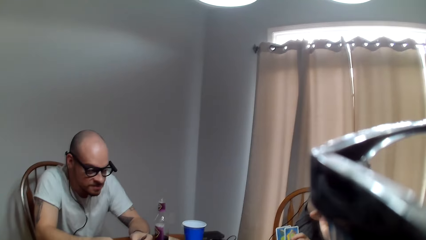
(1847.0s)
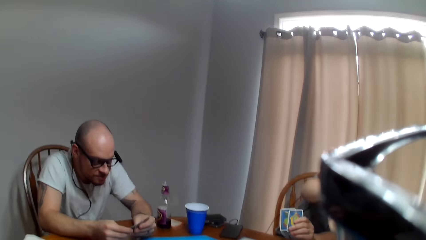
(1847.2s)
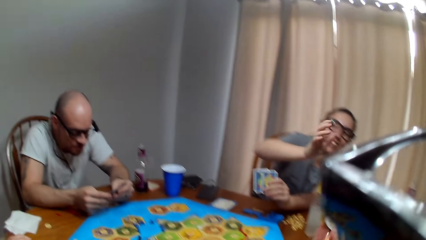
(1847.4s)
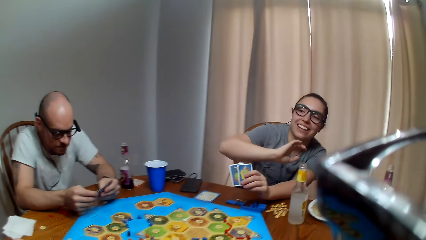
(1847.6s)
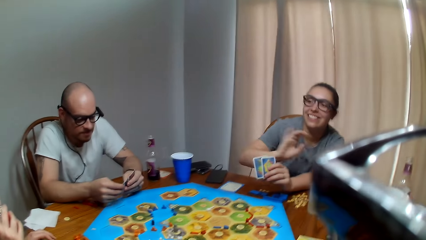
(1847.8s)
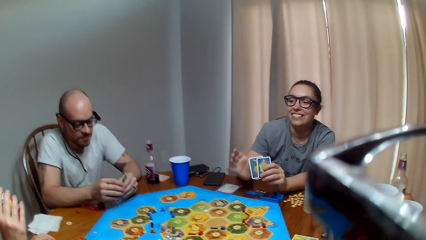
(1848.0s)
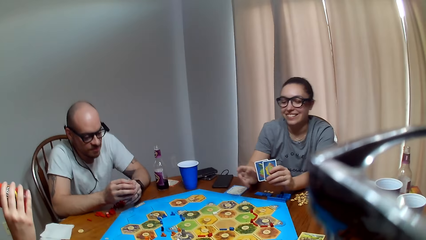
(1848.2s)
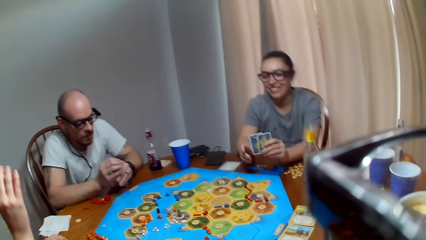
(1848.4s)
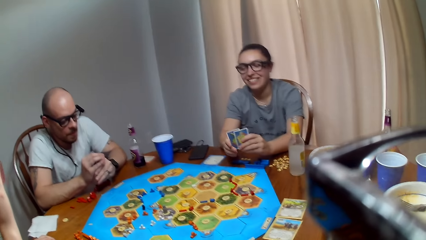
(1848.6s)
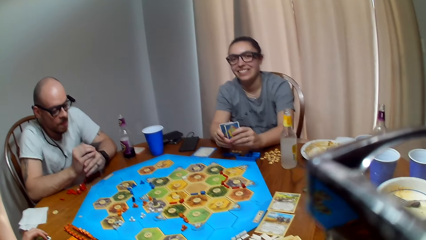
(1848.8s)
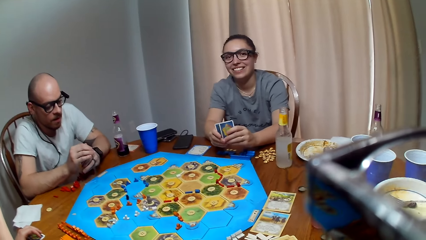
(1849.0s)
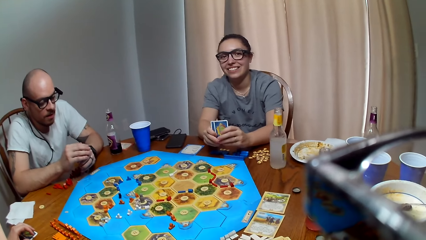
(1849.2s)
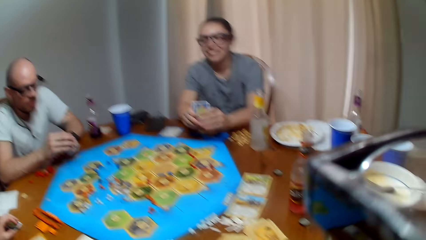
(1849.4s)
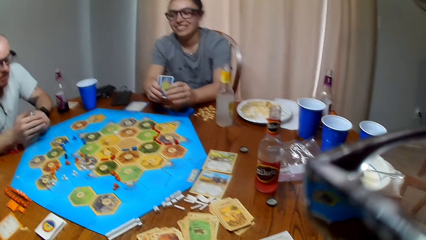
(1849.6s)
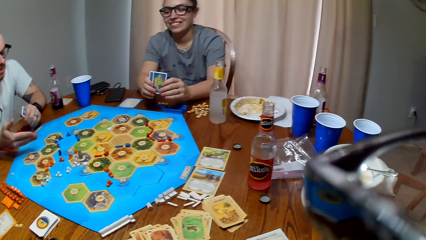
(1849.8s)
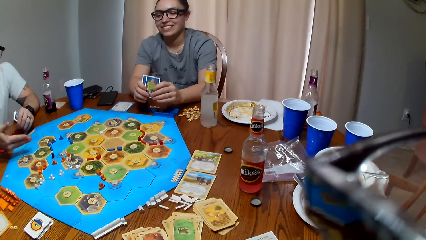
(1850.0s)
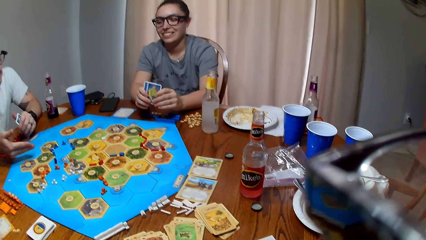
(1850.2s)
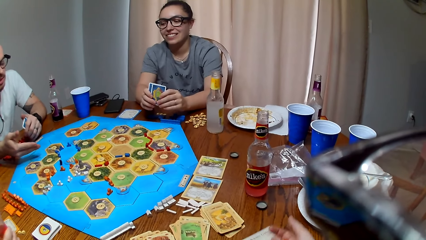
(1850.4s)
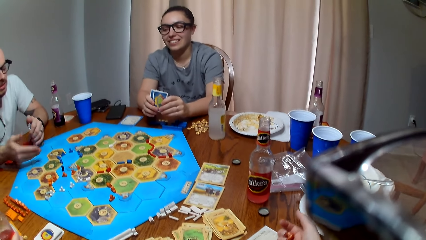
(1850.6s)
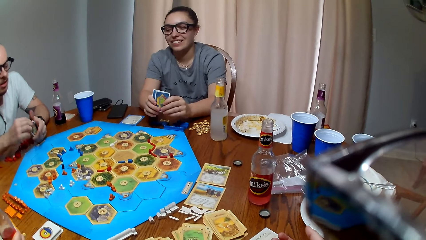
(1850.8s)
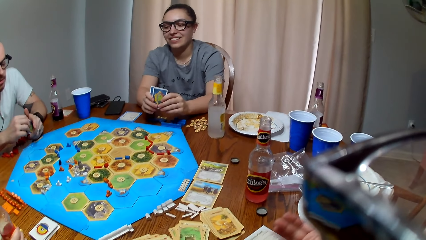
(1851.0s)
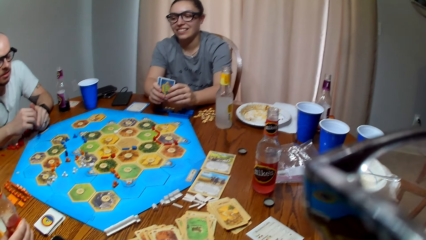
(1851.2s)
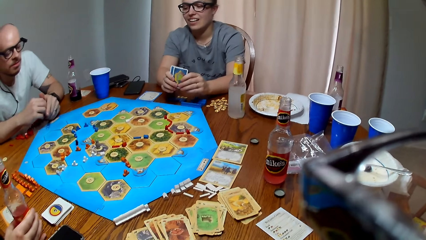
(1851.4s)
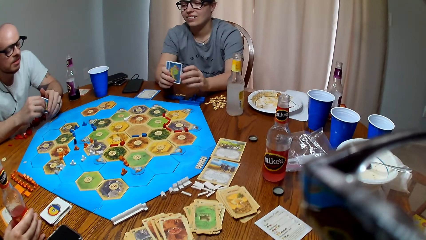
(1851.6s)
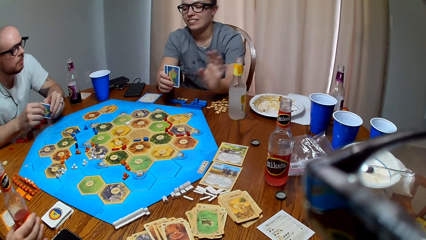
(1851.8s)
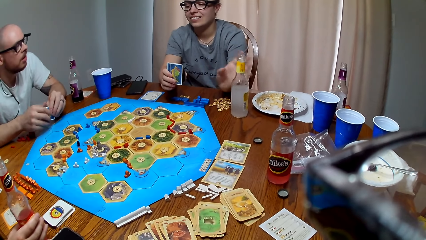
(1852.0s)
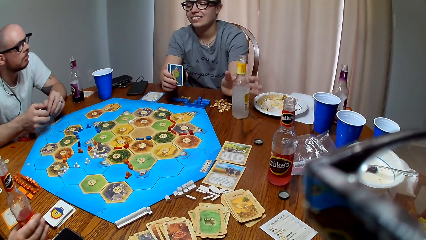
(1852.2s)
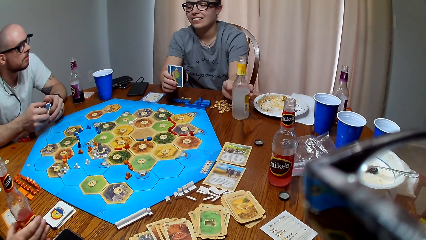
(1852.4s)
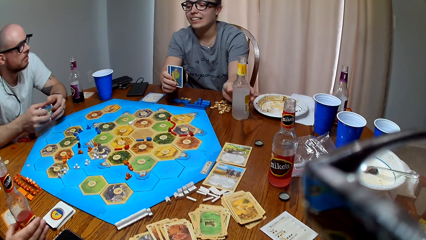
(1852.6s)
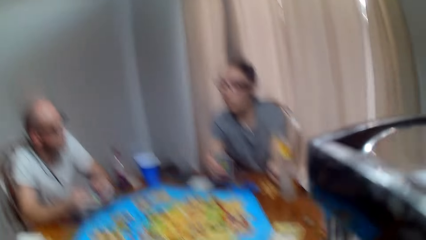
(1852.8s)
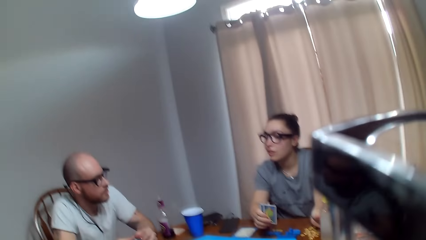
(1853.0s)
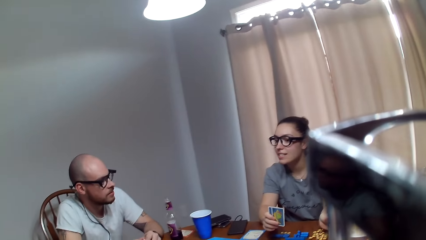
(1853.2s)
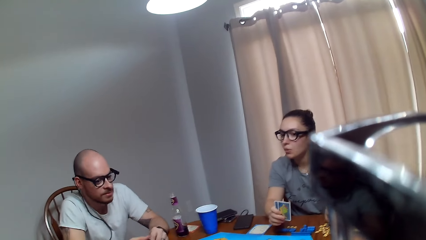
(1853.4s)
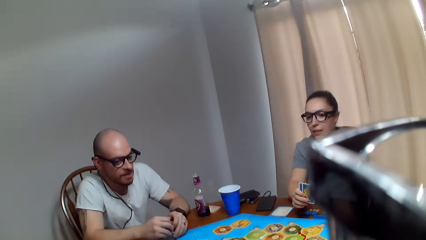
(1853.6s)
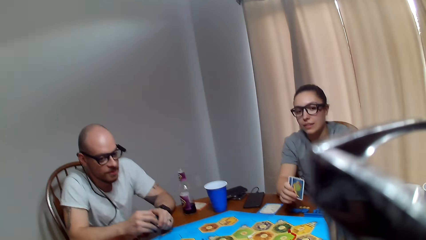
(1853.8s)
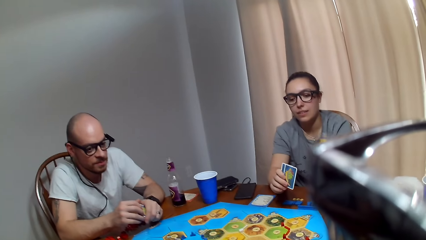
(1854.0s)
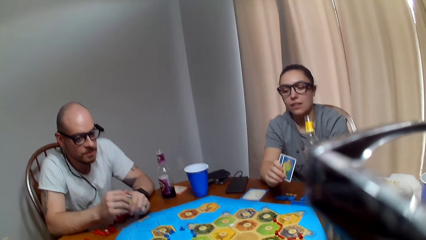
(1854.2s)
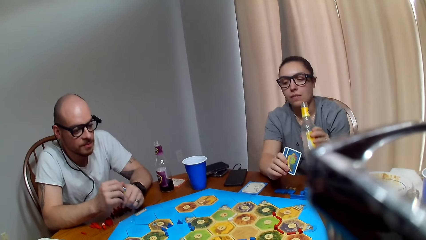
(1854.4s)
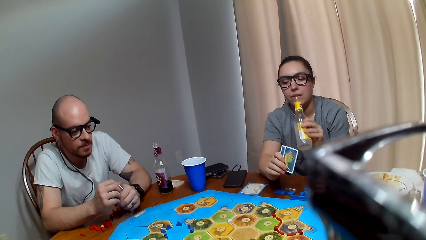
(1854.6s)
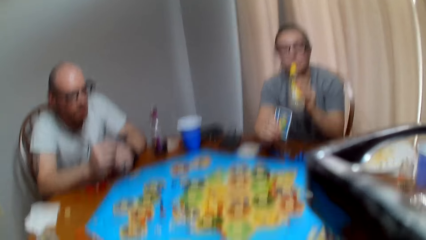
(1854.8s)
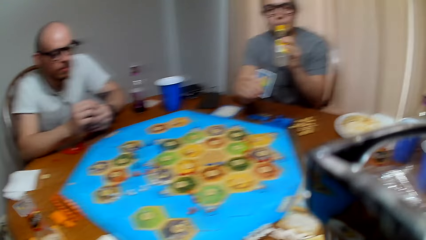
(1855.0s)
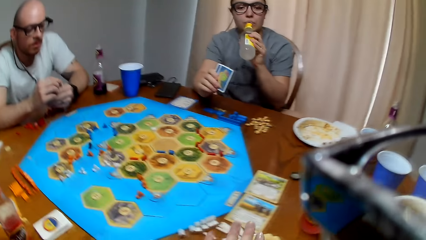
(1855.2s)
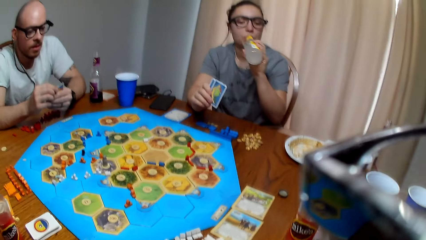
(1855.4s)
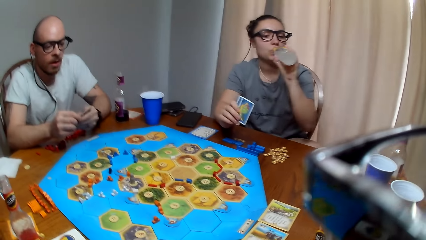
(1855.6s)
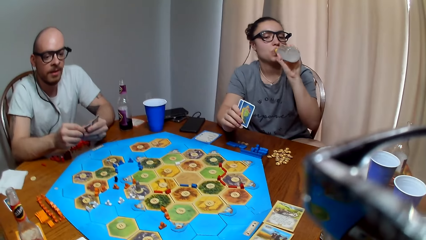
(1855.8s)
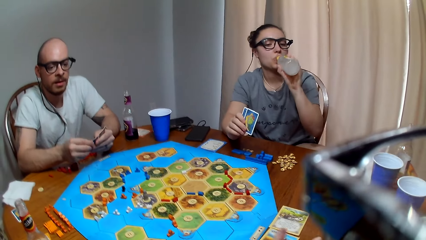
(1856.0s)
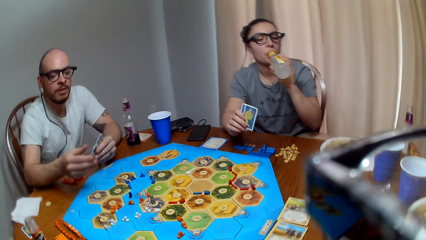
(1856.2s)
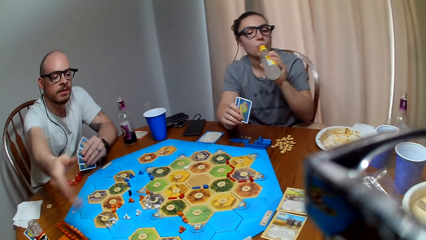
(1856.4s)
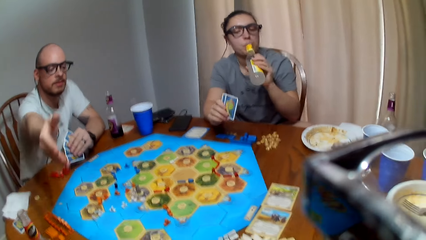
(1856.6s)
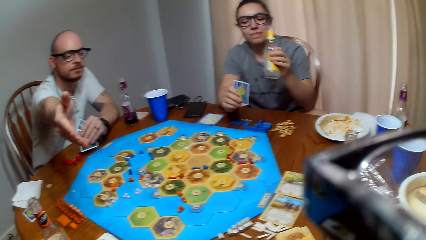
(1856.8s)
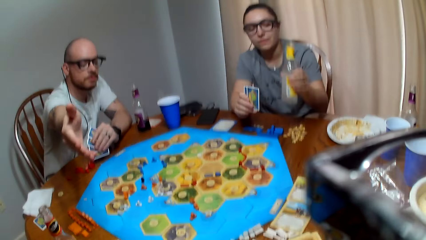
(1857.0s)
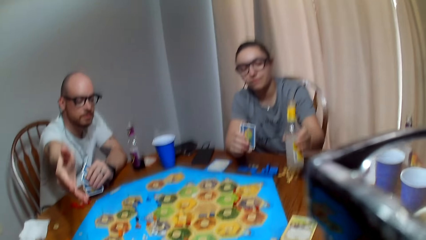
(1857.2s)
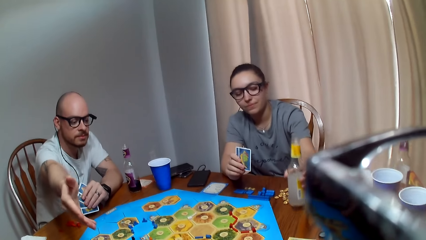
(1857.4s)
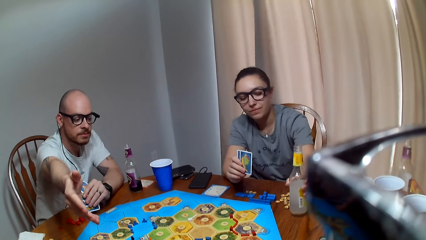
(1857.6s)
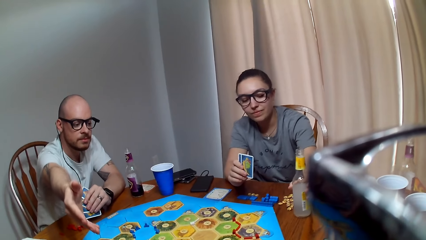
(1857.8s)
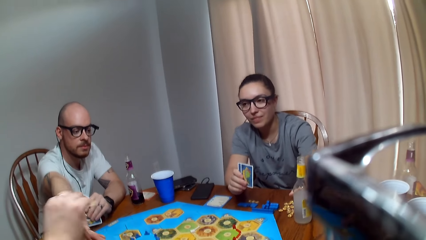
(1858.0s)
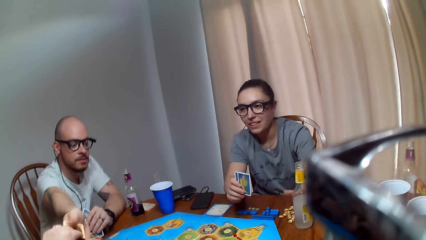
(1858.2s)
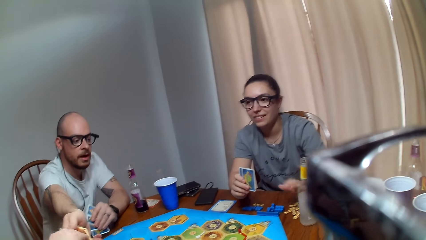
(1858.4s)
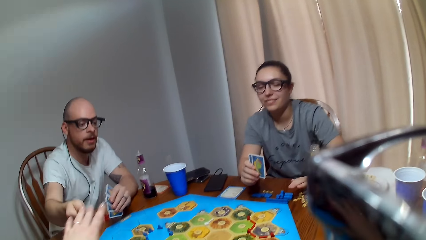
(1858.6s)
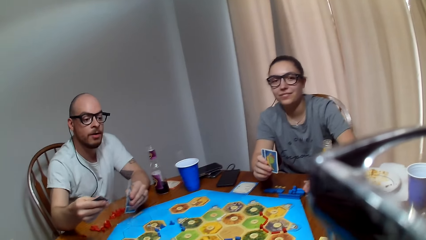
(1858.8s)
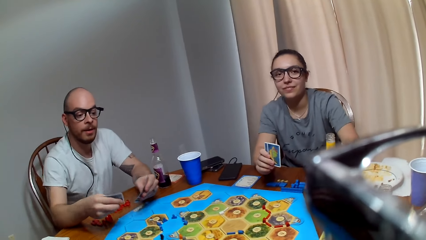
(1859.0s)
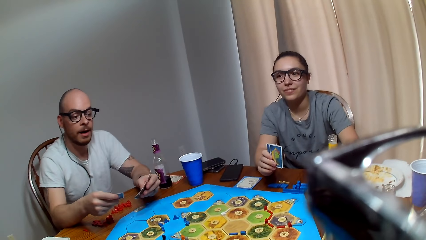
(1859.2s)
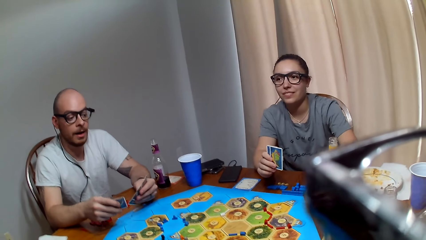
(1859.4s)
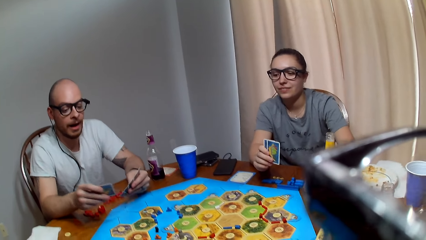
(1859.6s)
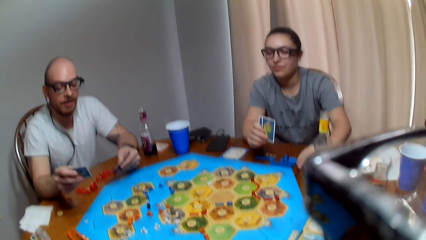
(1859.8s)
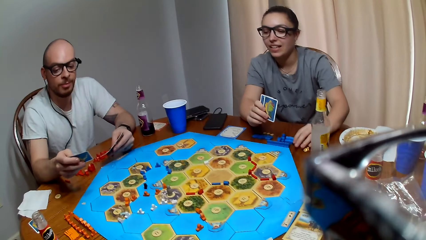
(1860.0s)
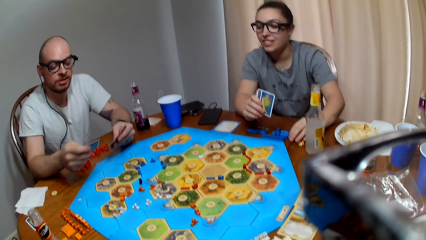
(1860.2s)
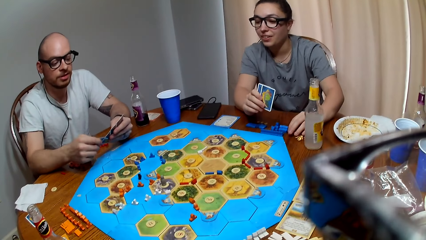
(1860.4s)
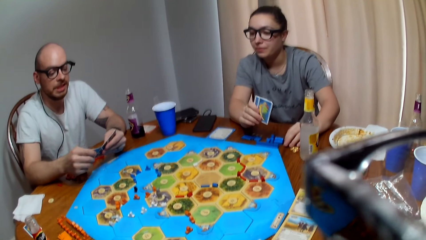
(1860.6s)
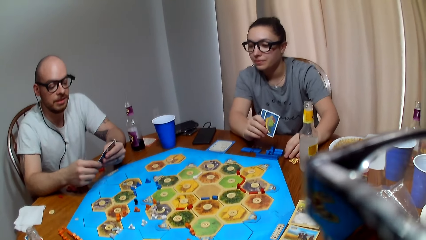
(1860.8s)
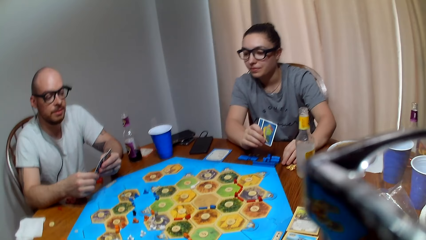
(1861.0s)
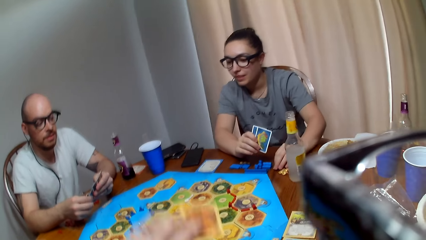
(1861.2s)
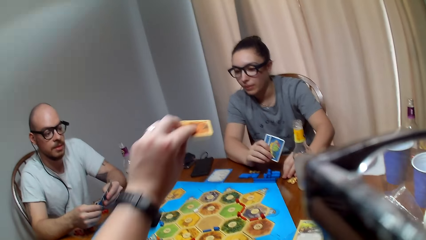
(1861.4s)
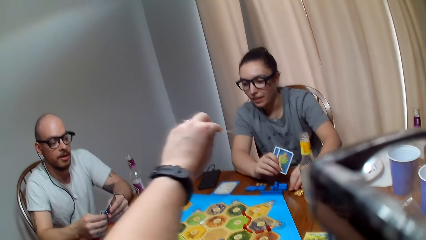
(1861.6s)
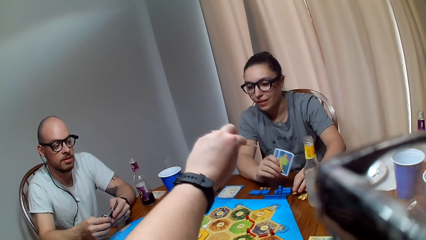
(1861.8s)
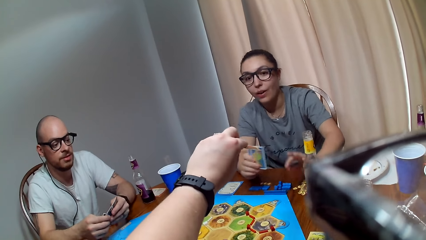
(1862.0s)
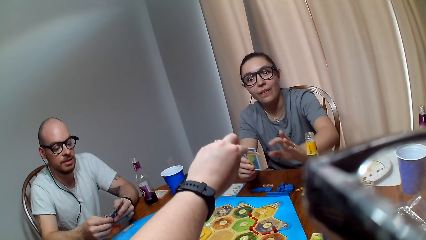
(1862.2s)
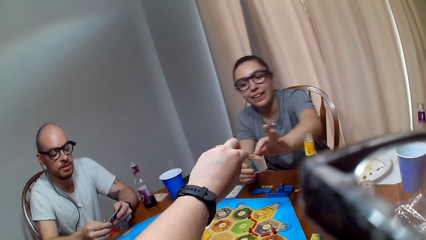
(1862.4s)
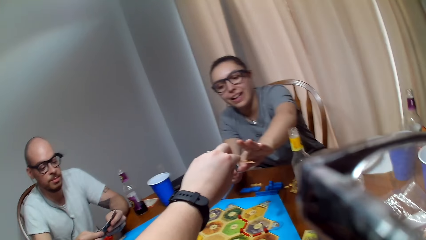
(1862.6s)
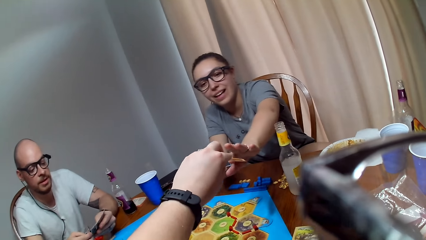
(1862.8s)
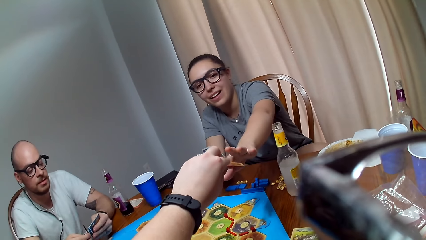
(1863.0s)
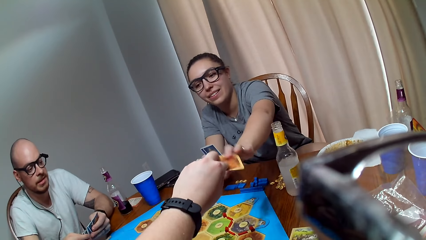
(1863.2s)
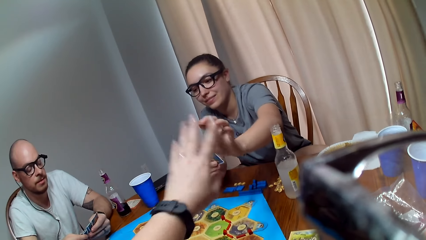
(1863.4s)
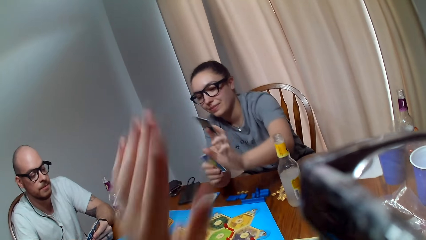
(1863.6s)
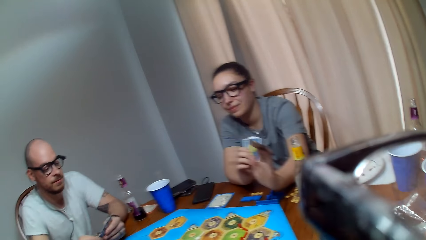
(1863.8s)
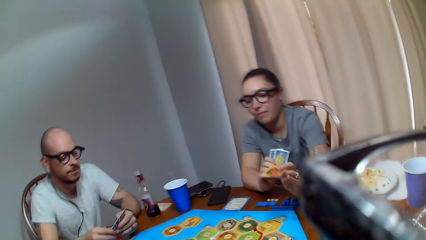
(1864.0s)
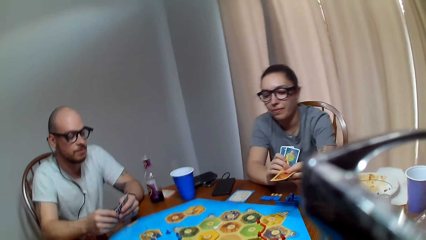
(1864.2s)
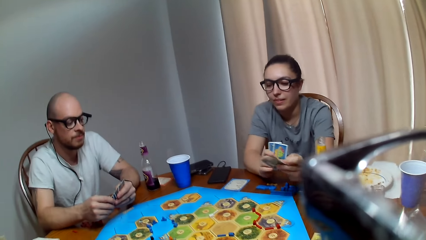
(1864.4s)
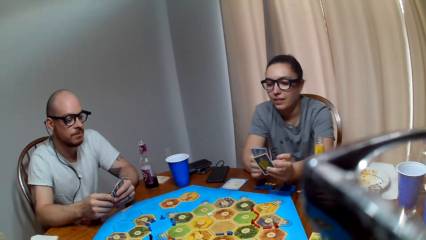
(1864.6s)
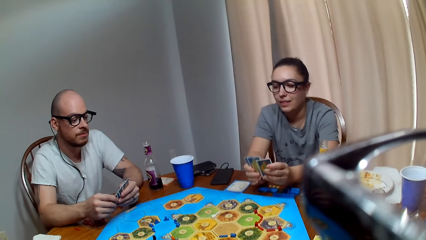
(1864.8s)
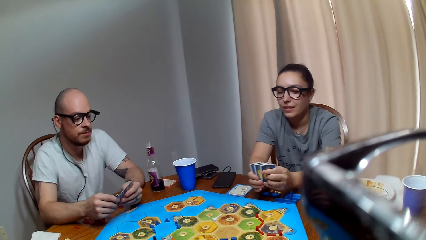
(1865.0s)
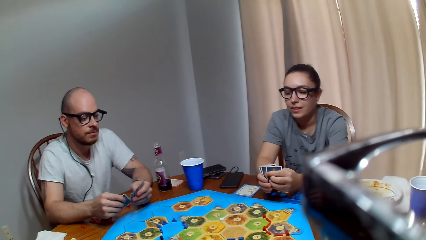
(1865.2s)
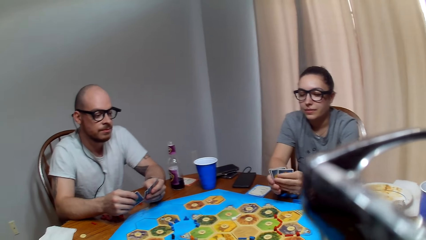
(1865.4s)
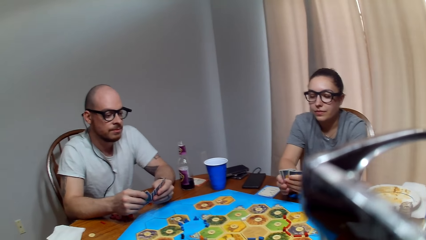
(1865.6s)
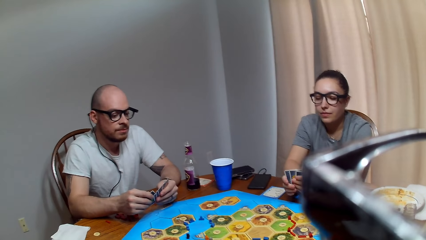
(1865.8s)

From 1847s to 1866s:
A woman passes the dice to the camera wearer. The camera wearer picks the dice from the woman. Another woman takes juice. The camera wearer speaks to a man. The other woman drinks her beverage. The man responds to the camera wearer. The first woman grips the bottle and talks to the man. The camera wearer shouts. They speak softly. The first woman takes juice. The first woman drinks her beverage. The man talks to the camera wearer. The man stretches out his hand towards the camera wearer. The first woman lays down the bottle. The camera wearer speaks to the man. They hand out a card to the man. The man responds to the camera wearer. The camera wearer converses with the man. The man responds to the camera wearer. The camera wearer gives the first woman a card. The first woman makes an expression. The first woman picks a card from the camera wearer.
